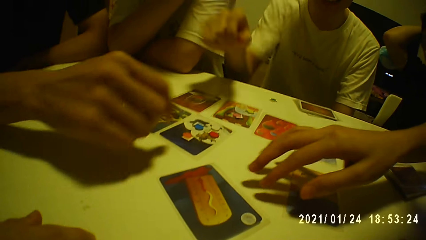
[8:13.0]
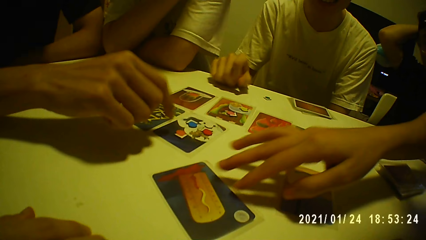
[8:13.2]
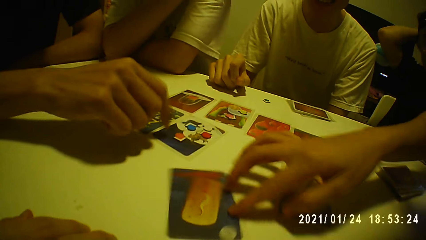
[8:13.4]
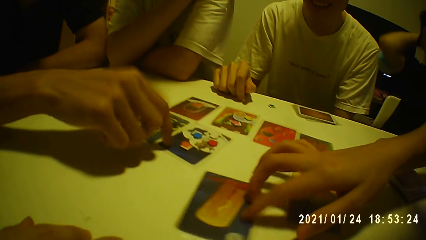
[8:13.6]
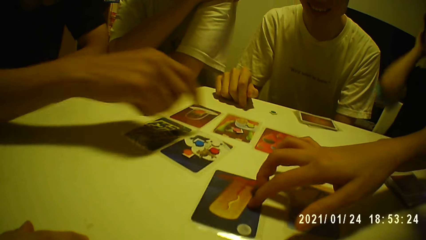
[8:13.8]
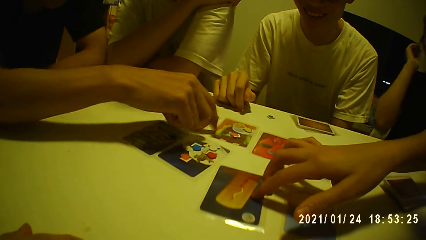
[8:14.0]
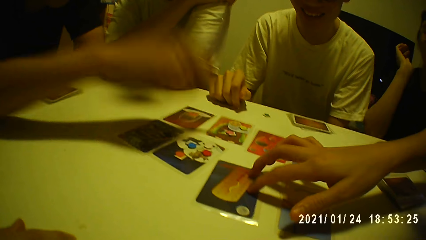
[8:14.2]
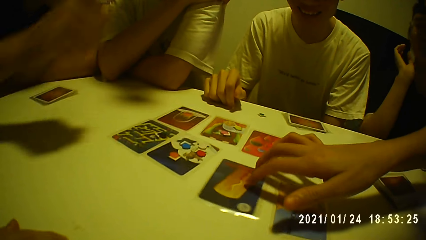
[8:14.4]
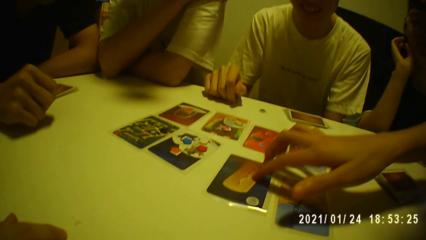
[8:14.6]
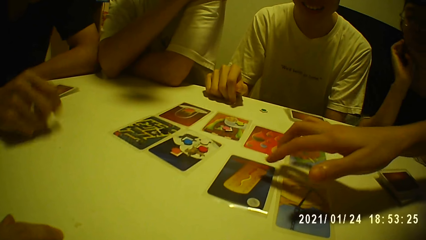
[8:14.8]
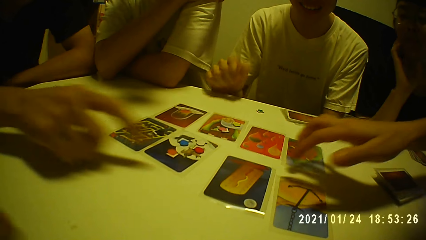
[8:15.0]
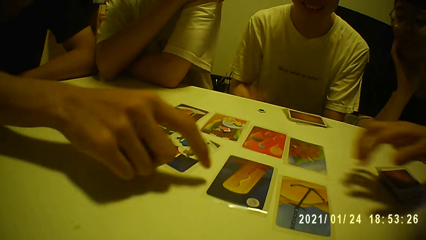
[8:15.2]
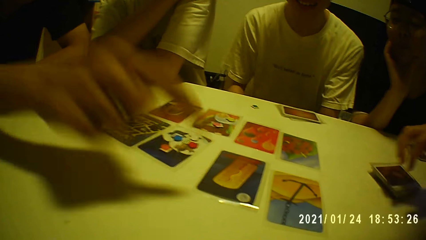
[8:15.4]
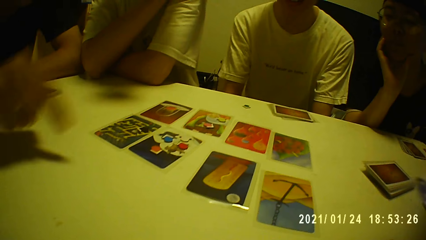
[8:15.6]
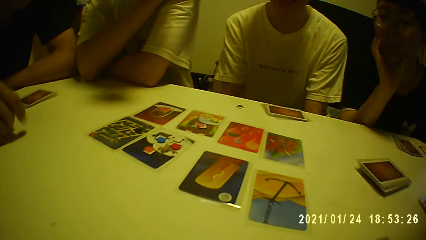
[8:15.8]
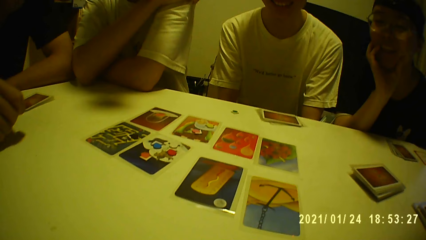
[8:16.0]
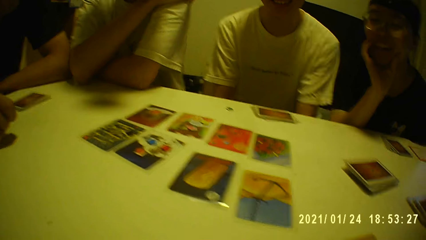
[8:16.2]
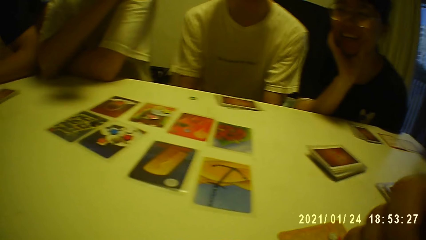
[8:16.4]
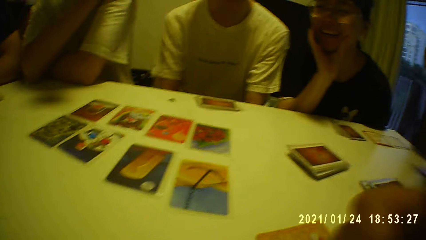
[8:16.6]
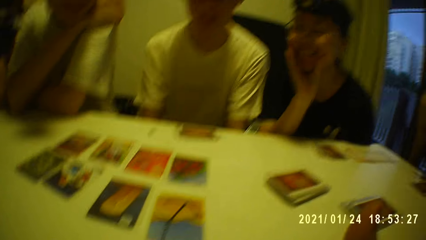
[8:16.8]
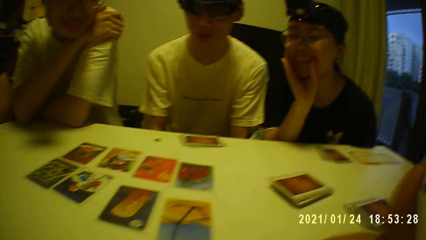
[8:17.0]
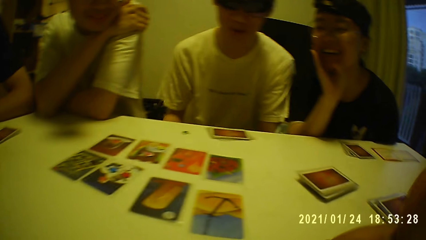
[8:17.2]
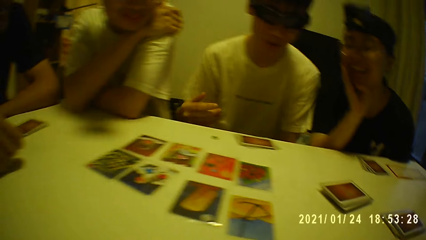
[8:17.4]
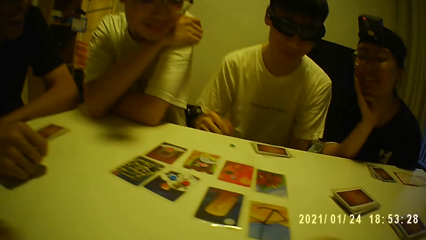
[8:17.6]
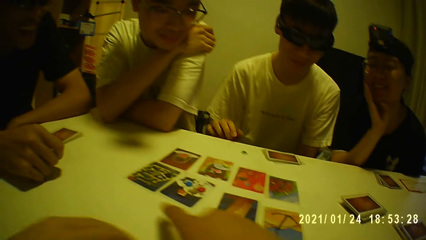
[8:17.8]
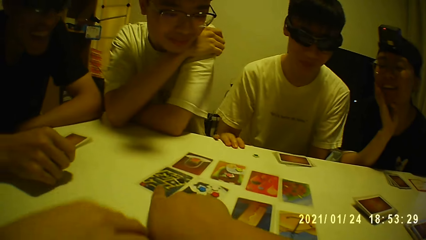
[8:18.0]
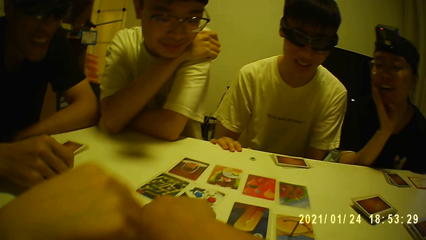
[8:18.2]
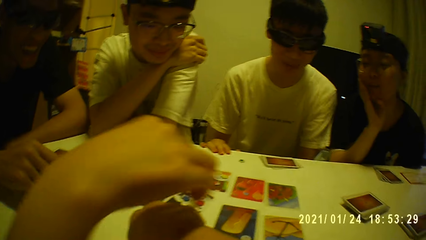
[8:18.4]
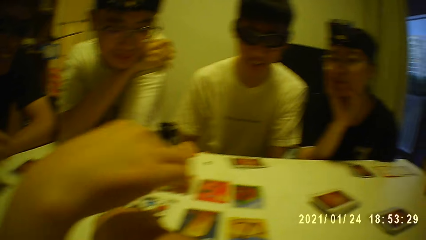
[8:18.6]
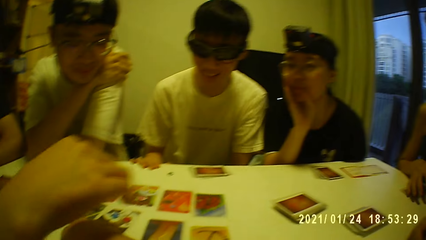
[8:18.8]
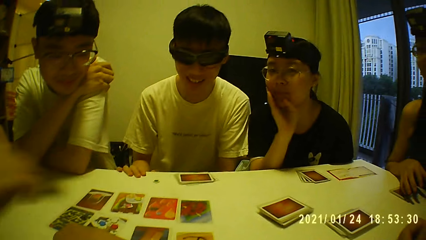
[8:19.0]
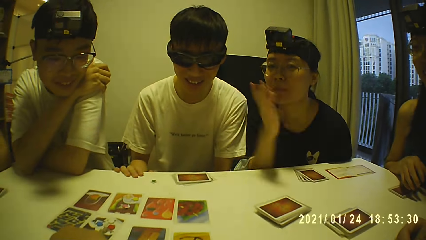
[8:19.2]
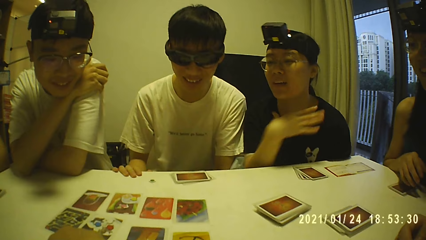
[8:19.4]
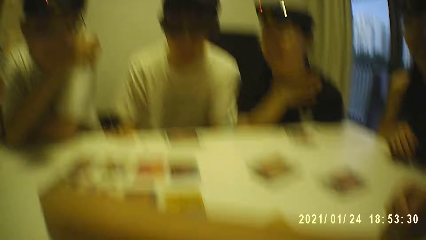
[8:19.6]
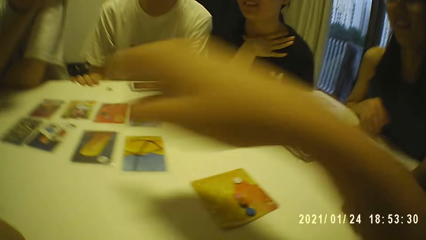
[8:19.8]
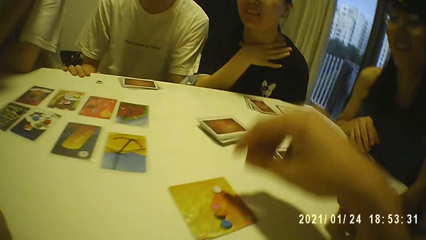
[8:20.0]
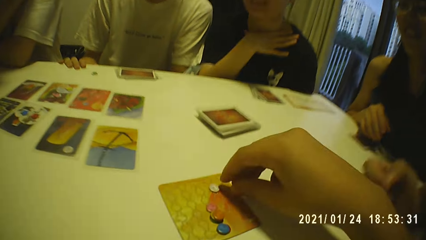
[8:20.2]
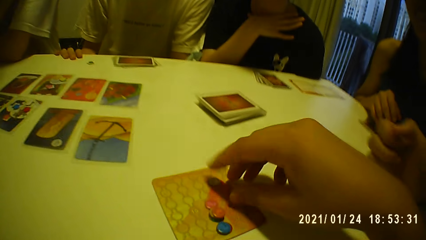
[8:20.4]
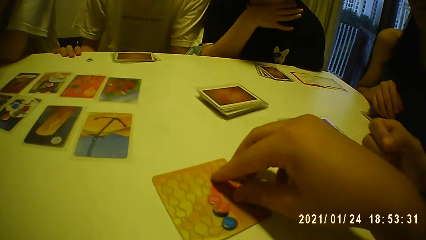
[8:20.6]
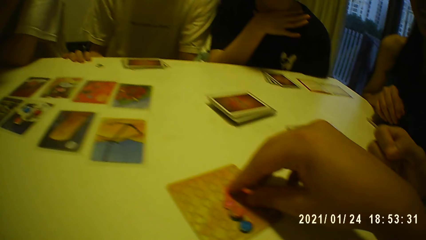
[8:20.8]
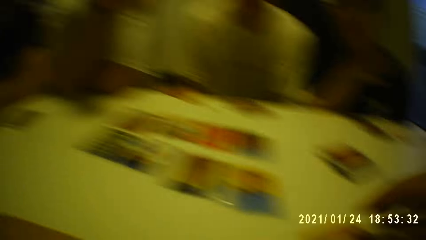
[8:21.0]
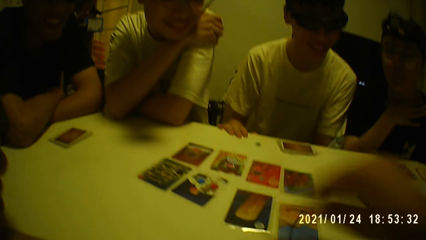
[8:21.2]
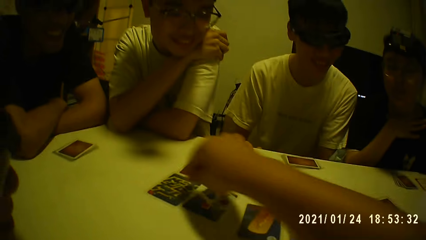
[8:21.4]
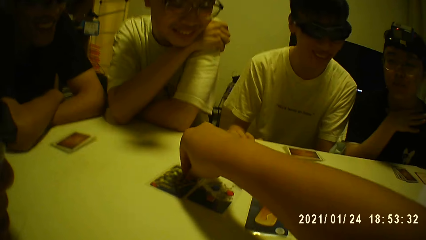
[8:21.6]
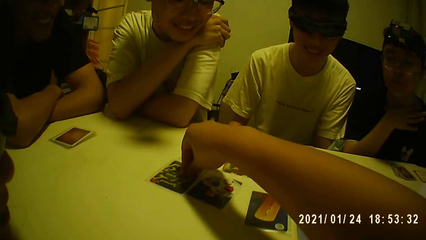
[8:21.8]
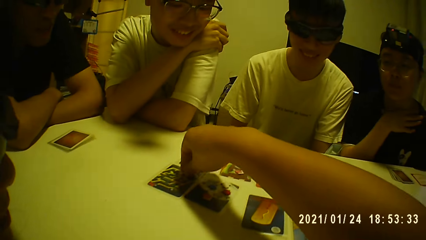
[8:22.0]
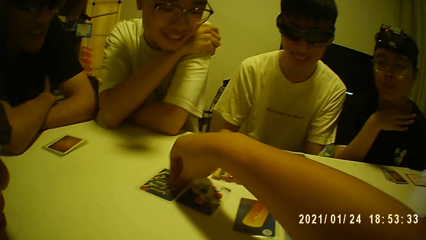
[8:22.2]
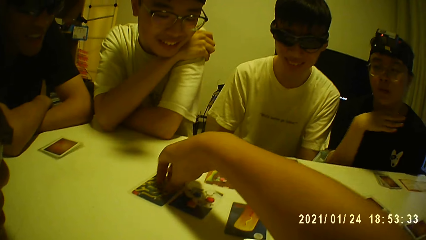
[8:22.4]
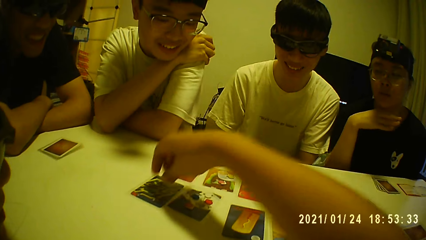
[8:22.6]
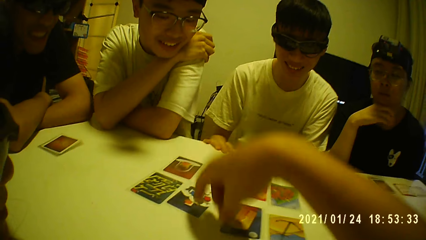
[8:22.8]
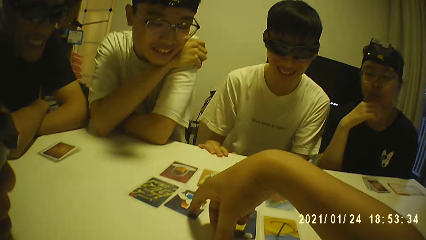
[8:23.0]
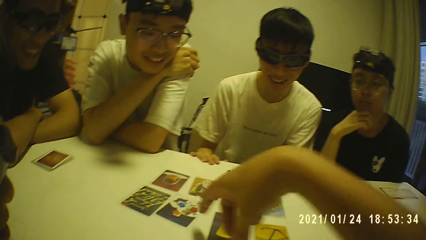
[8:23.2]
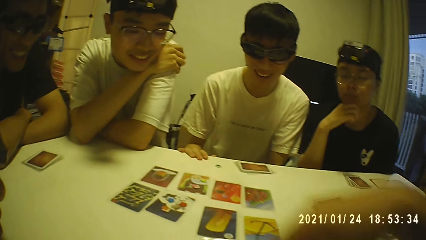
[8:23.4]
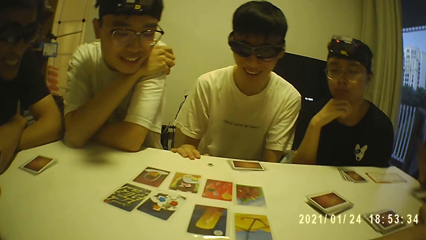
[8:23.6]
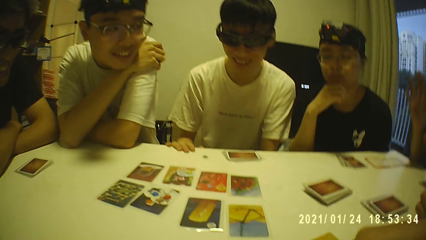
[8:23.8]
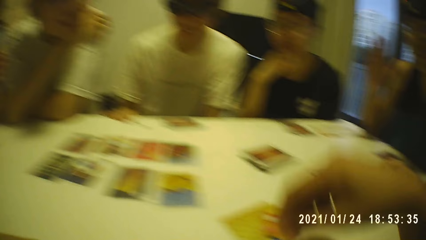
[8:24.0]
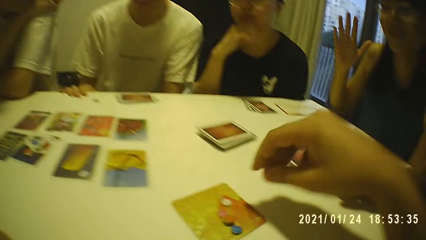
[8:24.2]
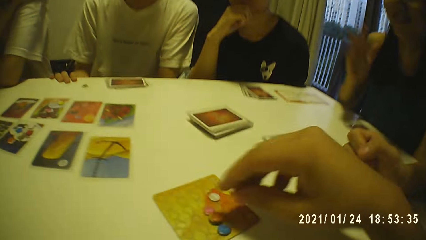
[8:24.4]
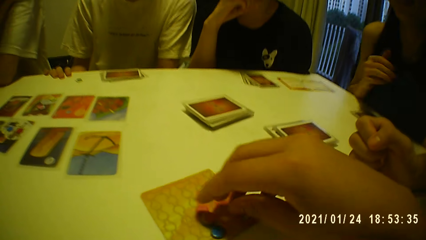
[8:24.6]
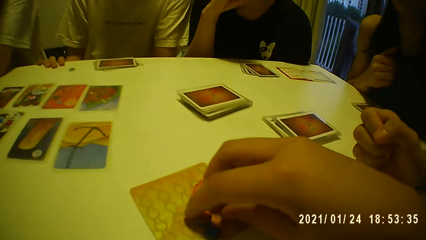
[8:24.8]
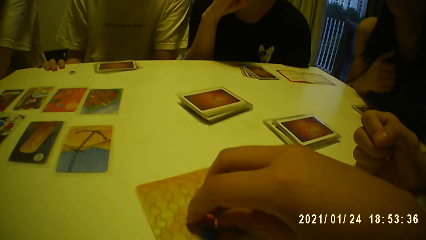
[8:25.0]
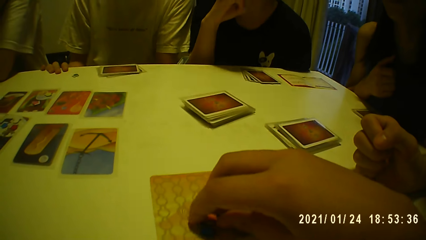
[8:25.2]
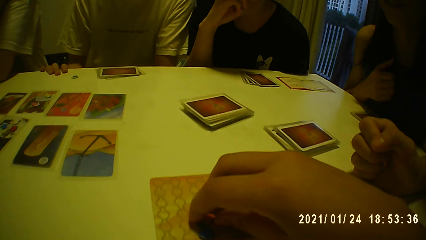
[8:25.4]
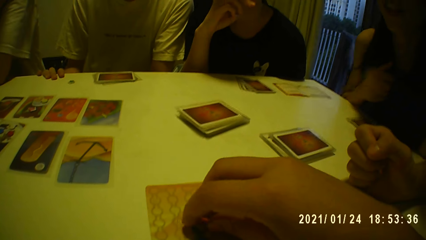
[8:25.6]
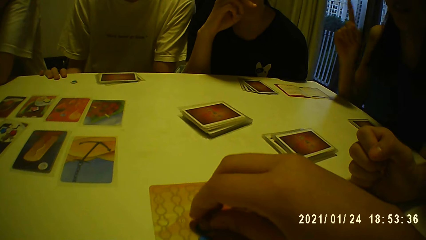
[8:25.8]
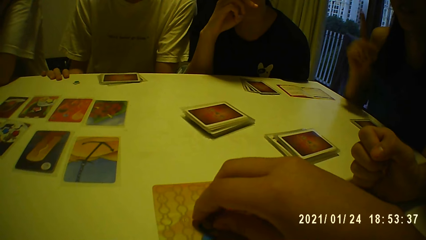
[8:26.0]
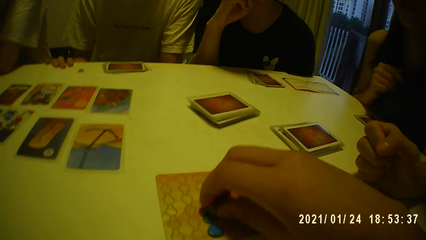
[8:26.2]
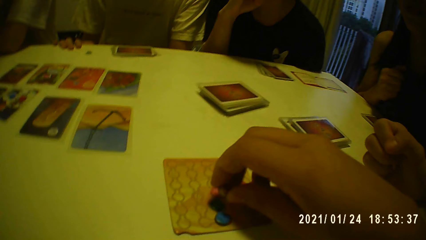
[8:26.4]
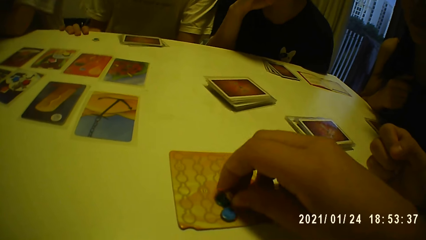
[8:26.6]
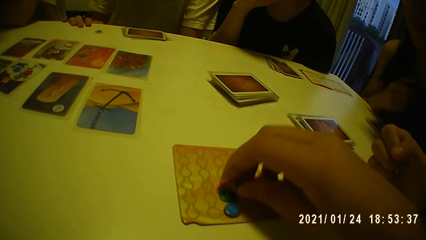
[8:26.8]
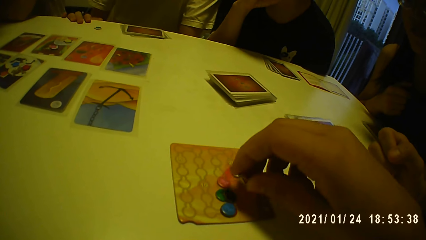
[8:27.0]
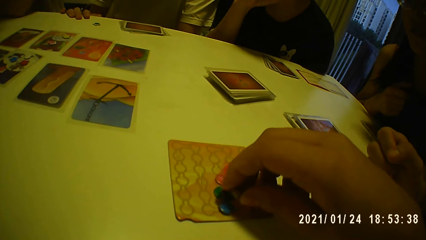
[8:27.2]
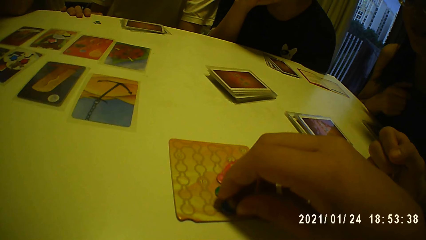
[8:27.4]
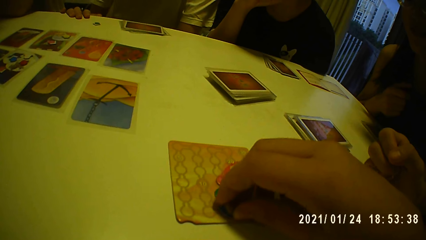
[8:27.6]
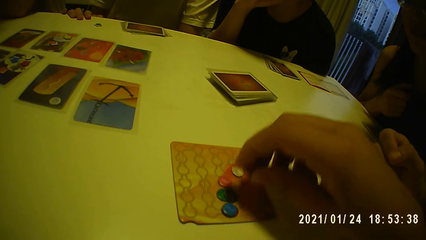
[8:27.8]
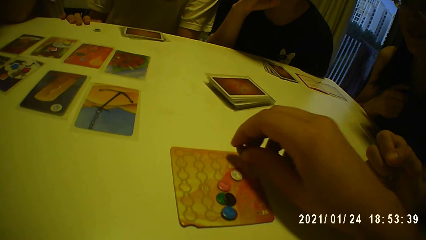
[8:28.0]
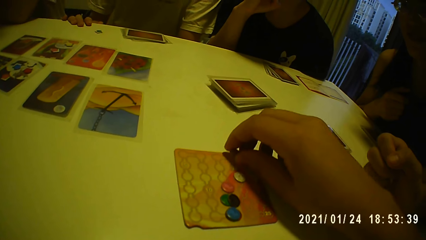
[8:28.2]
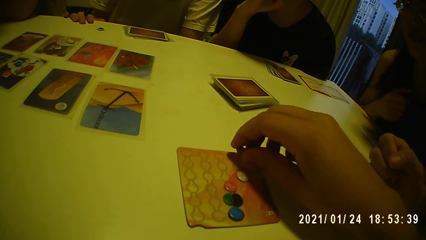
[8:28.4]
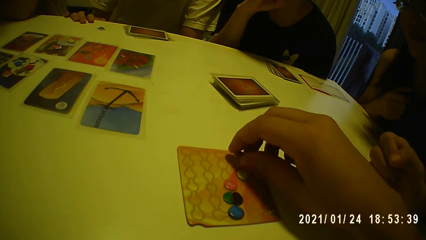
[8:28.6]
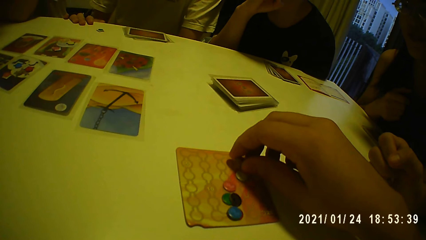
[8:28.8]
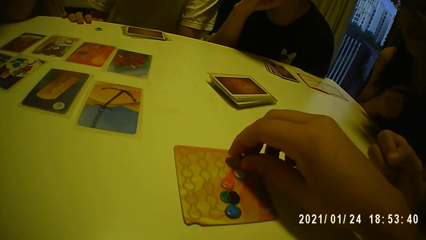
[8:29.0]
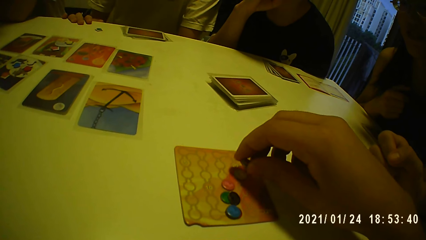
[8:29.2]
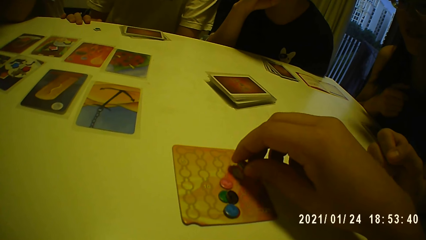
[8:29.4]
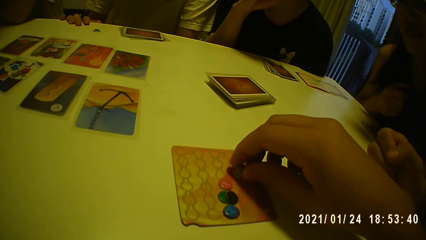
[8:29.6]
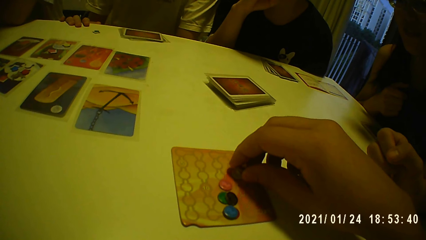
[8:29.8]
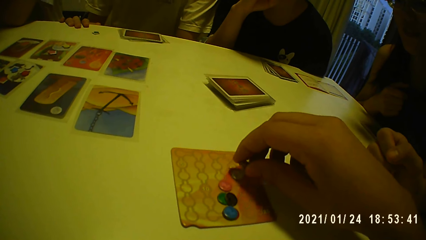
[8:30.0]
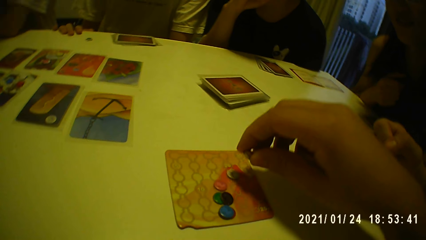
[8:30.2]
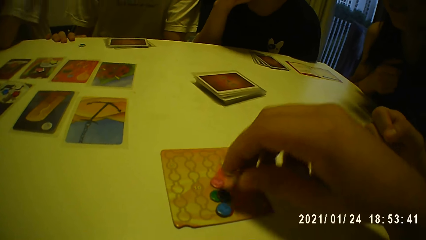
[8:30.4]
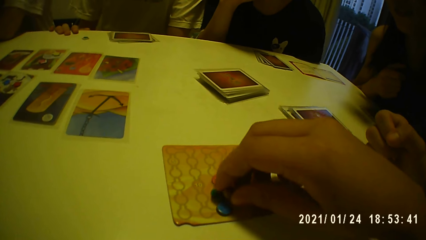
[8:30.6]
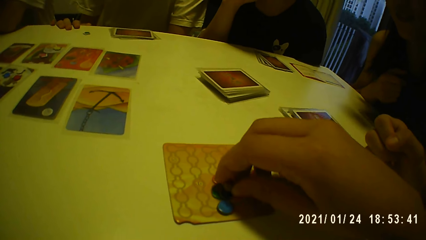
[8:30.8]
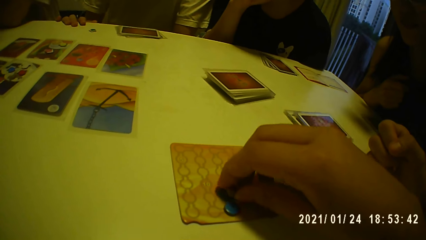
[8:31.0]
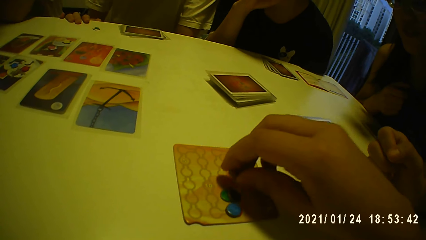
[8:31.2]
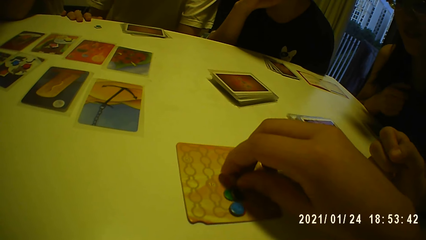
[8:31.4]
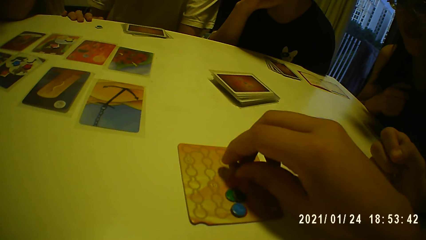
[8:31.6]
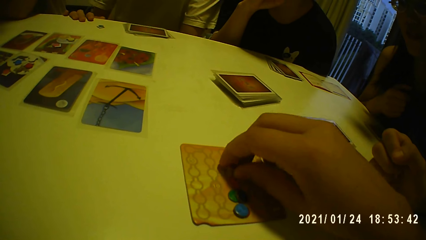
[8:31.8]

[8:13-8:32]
A man touches the cards on the table with his right hand. A woman moves the card on the table with her right hand. A person knocks at the cards on the table. The person points at a card on the table. The camera wearer touches the card on the table with his right hand. Another person touches an edge of the table. The camera wearer points at a card on the table. Another woman gestures with her right hand. The camera wearer picks the token from the card with his right hand. He places the token on the card with his right hand. He picks the token from the card with his right hand. He touches the card on the table with his right hand and points at a card. The first woman gestures with her right hand. Another person lifts up her hand. The camera wearer places the token on the card with his right hand. He picks the token from the card with his right hand. He moves the token on the card with his right hand. He counts something on the table.
